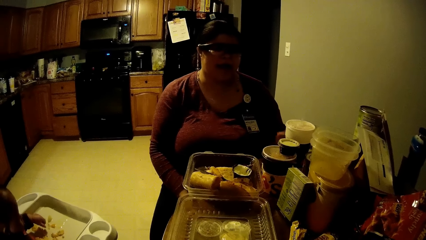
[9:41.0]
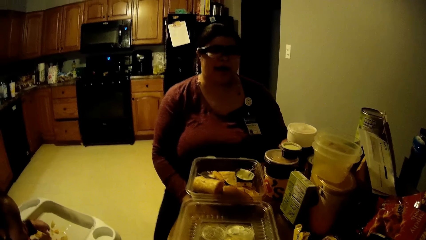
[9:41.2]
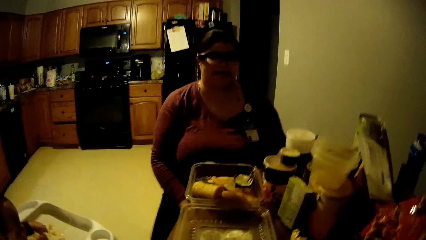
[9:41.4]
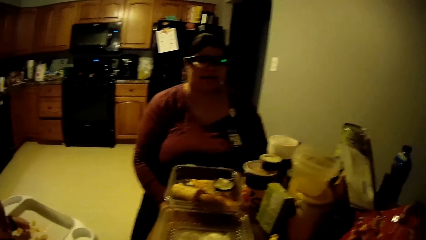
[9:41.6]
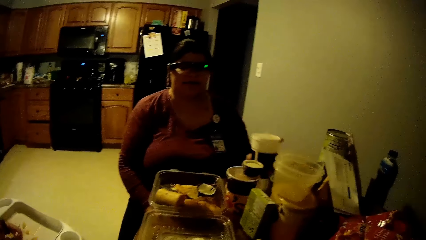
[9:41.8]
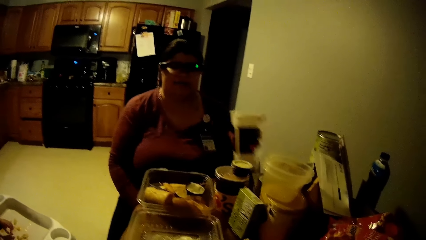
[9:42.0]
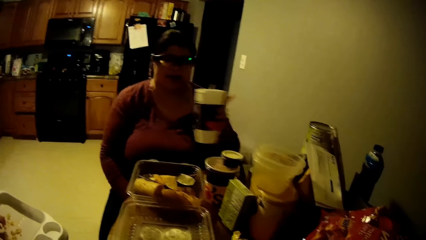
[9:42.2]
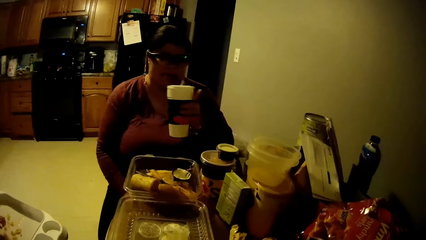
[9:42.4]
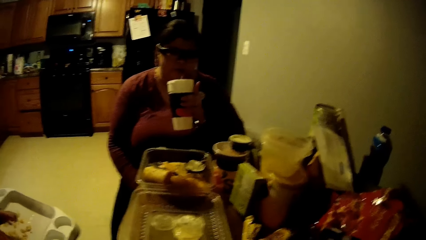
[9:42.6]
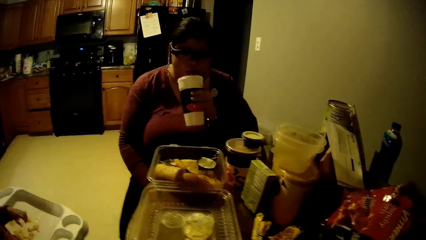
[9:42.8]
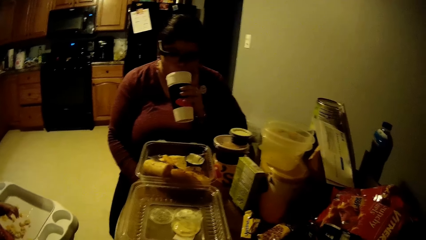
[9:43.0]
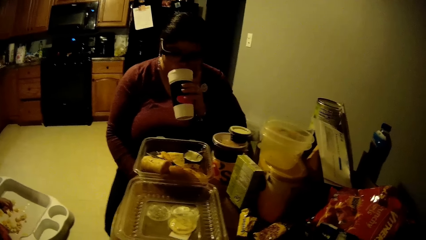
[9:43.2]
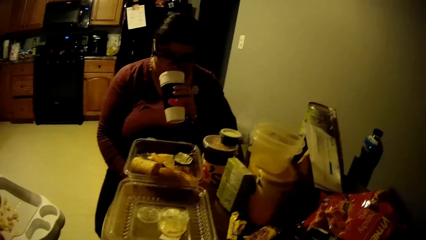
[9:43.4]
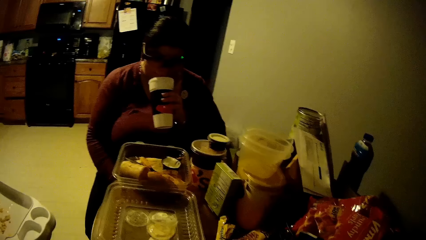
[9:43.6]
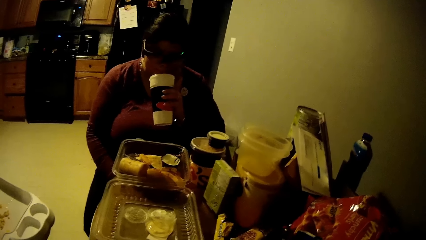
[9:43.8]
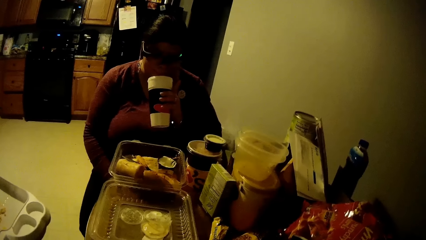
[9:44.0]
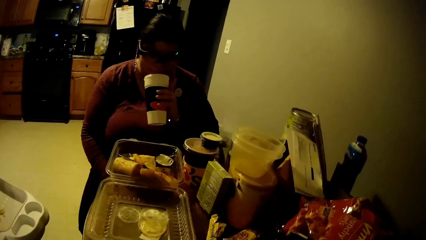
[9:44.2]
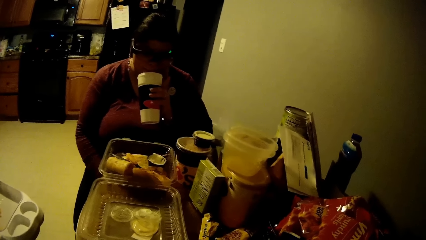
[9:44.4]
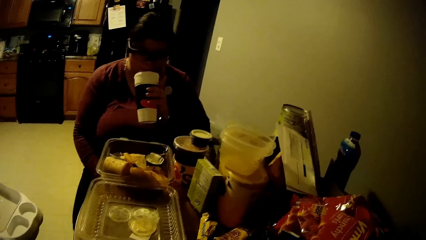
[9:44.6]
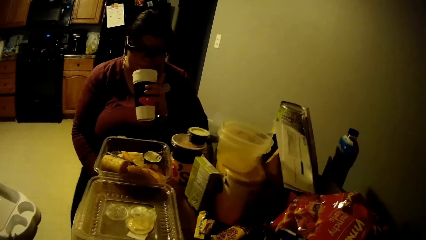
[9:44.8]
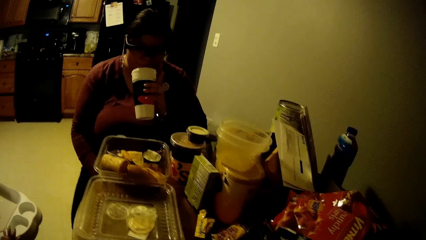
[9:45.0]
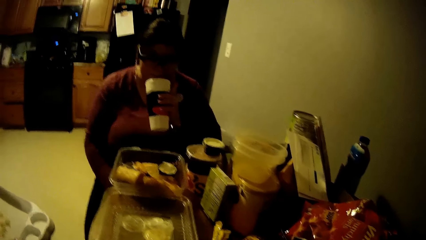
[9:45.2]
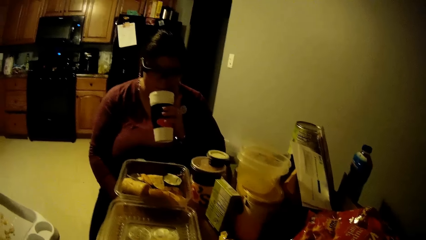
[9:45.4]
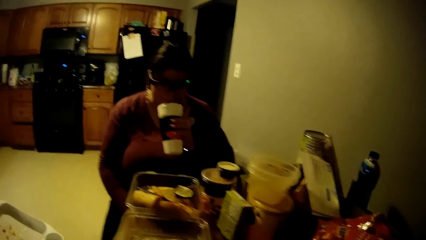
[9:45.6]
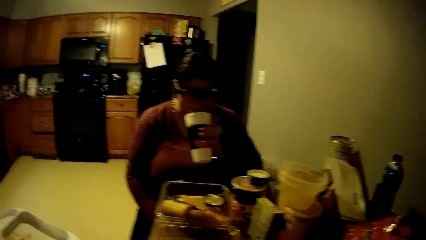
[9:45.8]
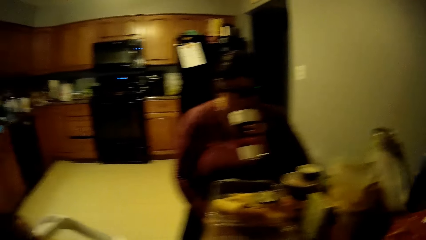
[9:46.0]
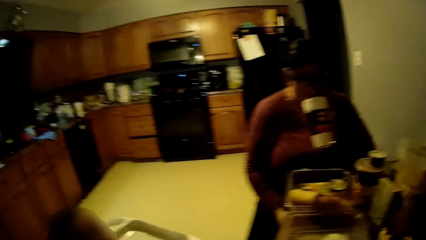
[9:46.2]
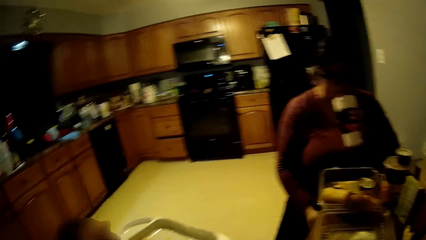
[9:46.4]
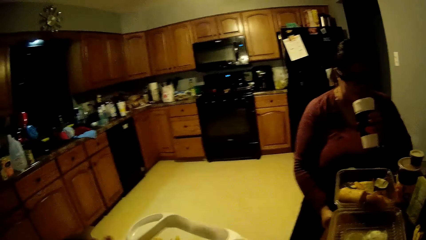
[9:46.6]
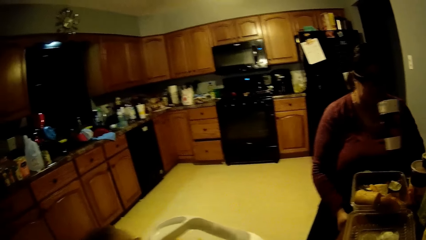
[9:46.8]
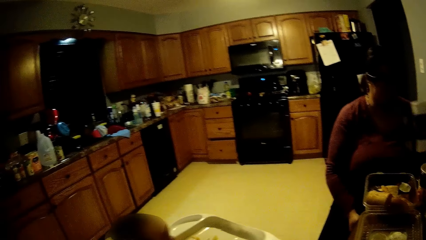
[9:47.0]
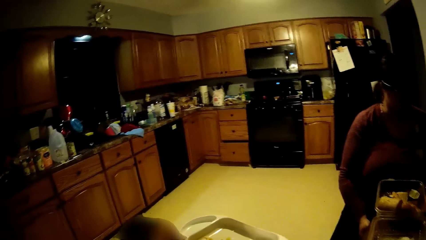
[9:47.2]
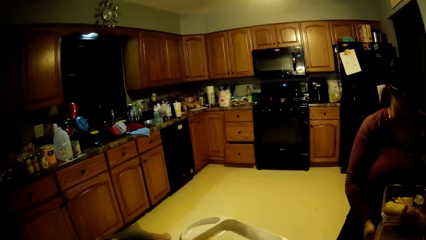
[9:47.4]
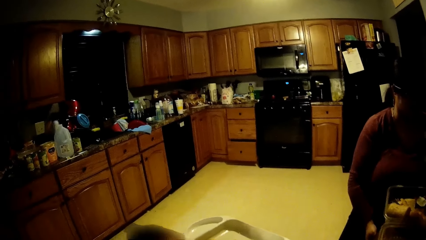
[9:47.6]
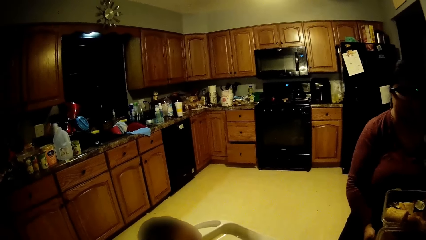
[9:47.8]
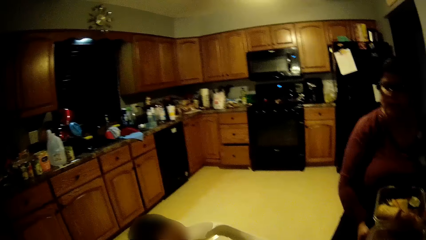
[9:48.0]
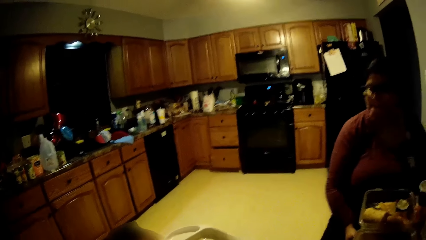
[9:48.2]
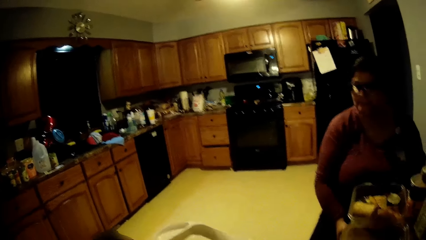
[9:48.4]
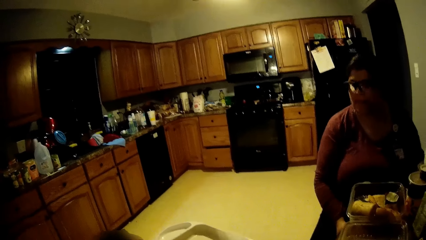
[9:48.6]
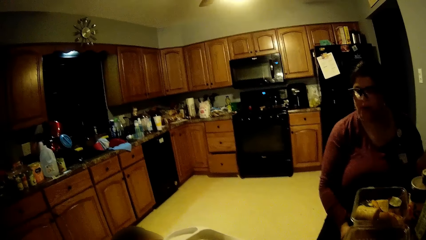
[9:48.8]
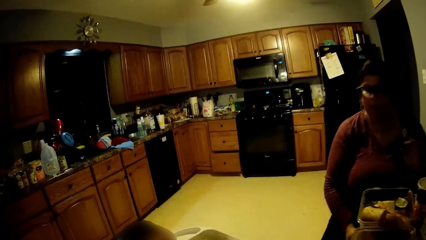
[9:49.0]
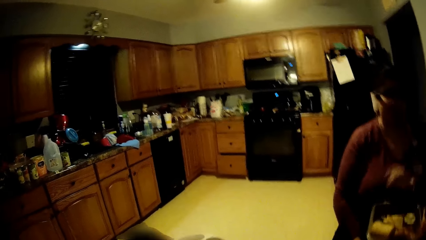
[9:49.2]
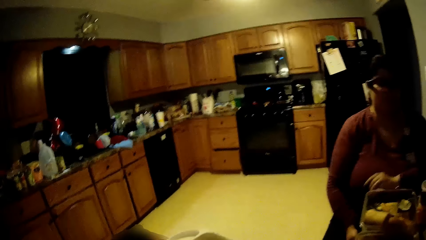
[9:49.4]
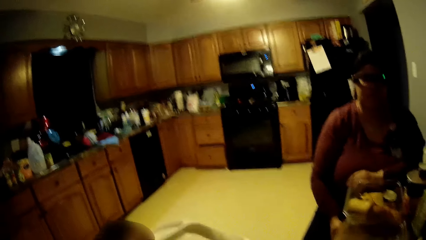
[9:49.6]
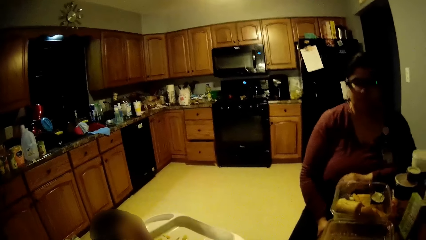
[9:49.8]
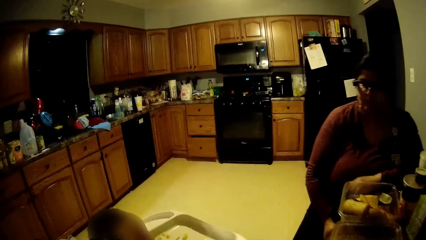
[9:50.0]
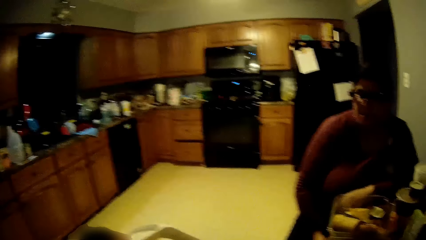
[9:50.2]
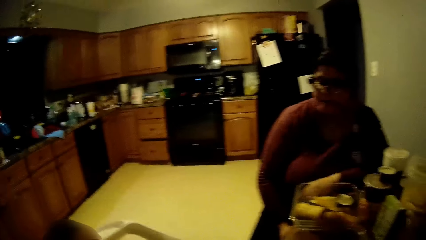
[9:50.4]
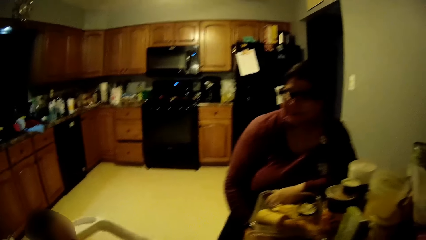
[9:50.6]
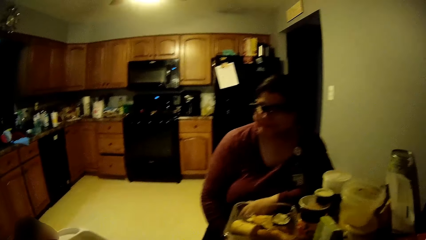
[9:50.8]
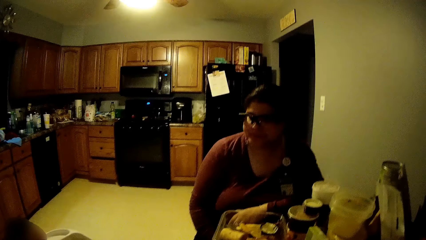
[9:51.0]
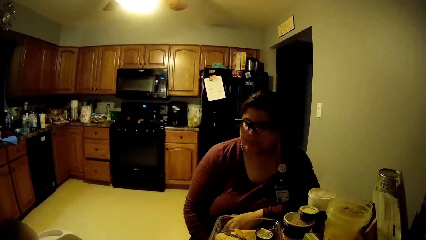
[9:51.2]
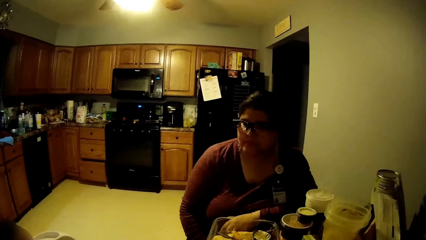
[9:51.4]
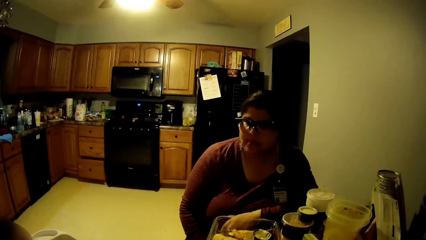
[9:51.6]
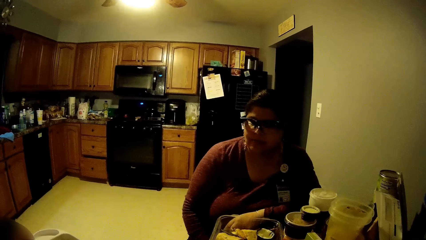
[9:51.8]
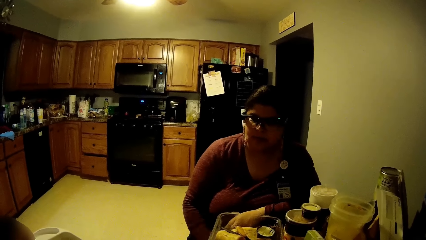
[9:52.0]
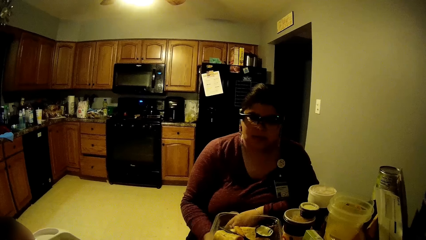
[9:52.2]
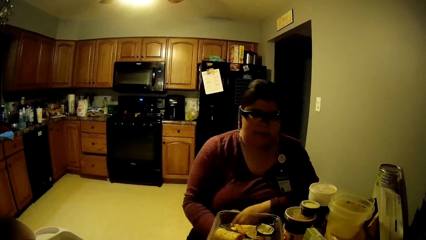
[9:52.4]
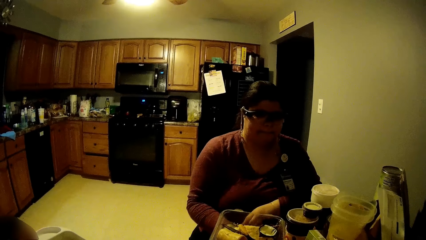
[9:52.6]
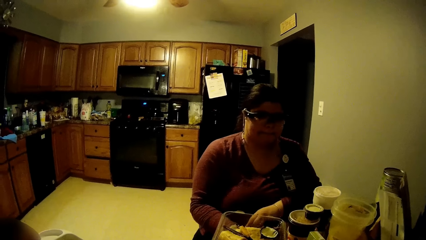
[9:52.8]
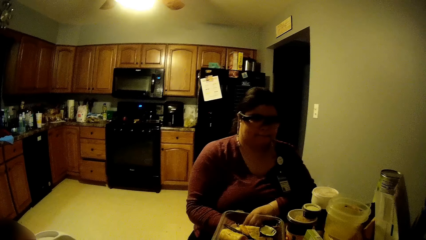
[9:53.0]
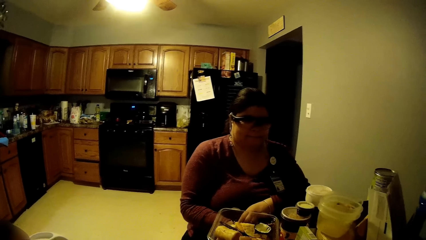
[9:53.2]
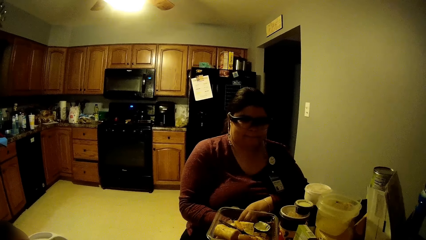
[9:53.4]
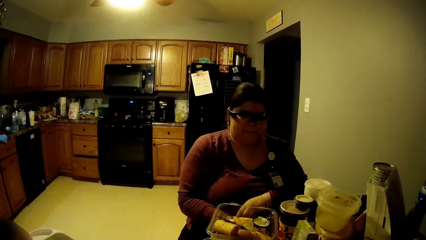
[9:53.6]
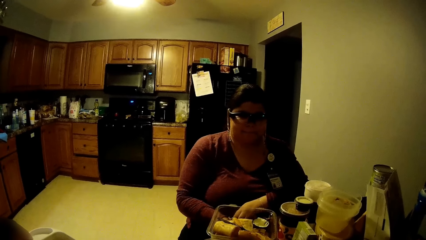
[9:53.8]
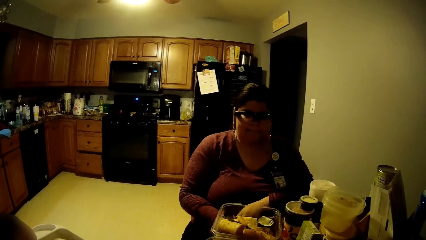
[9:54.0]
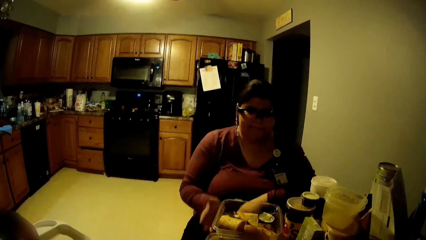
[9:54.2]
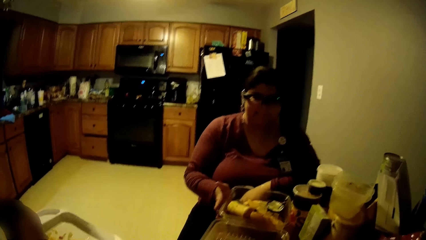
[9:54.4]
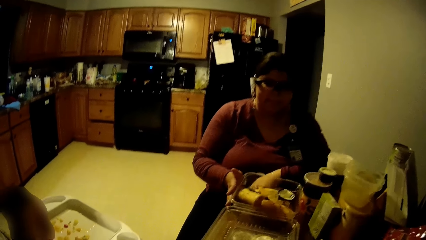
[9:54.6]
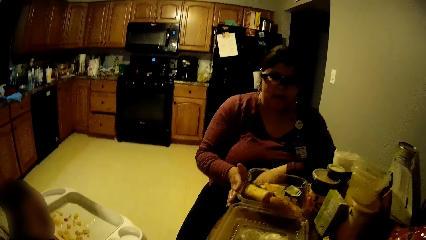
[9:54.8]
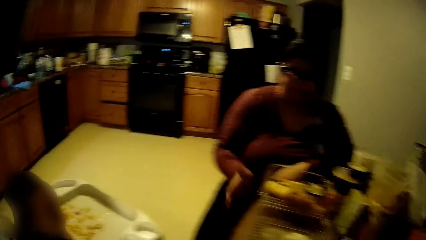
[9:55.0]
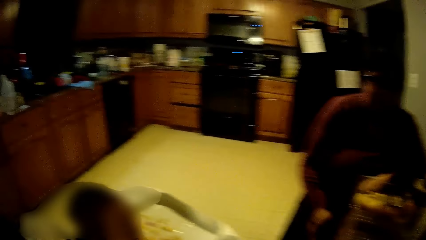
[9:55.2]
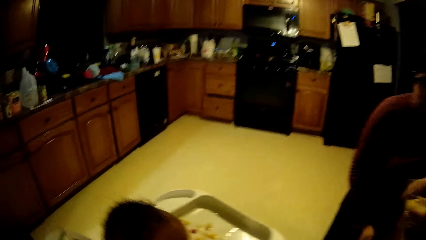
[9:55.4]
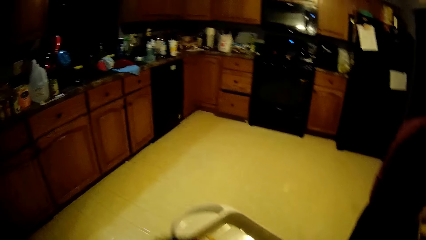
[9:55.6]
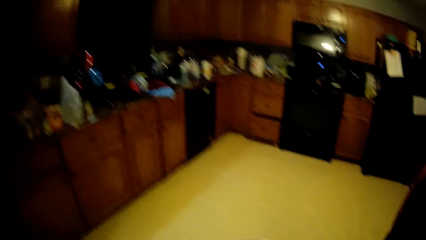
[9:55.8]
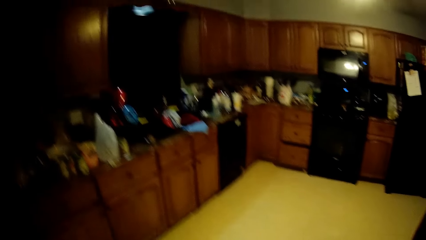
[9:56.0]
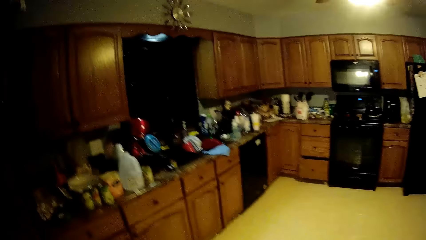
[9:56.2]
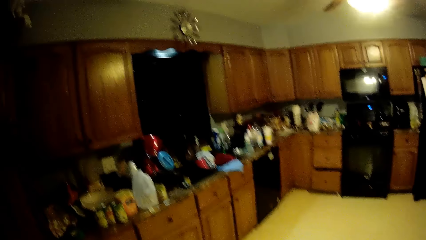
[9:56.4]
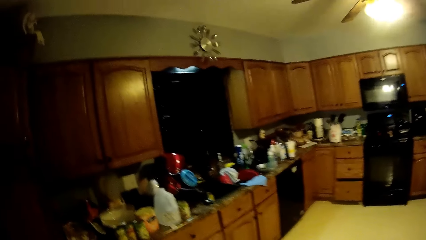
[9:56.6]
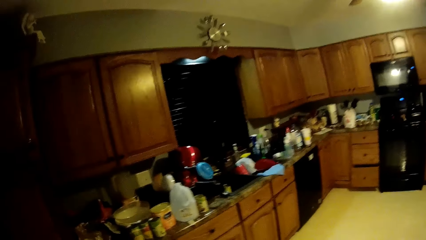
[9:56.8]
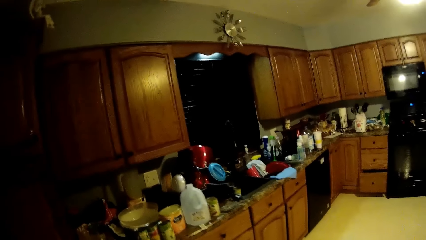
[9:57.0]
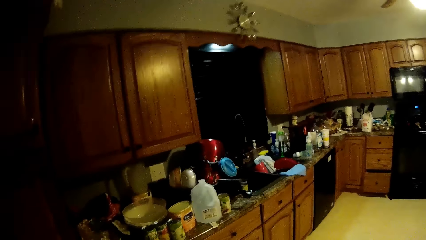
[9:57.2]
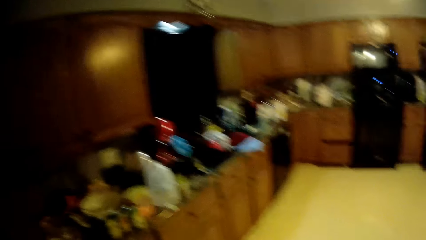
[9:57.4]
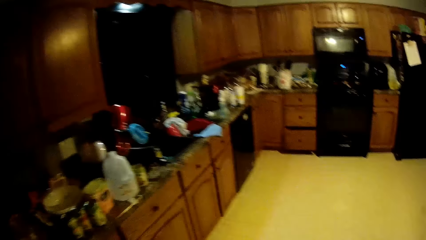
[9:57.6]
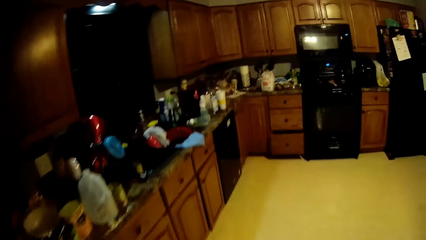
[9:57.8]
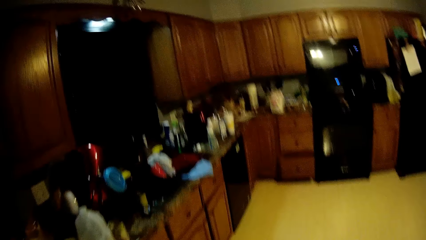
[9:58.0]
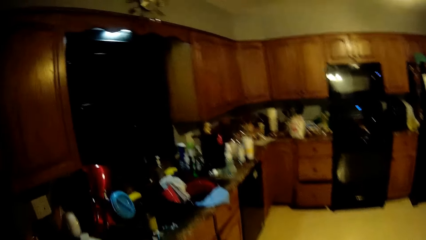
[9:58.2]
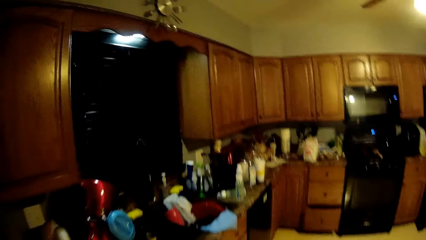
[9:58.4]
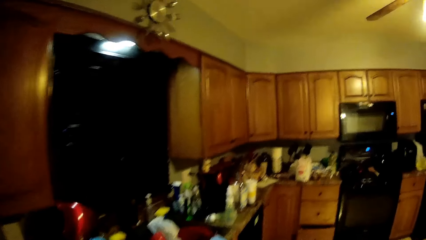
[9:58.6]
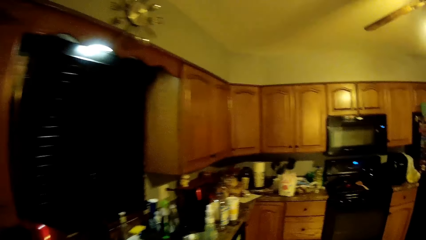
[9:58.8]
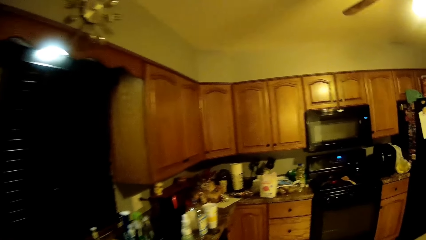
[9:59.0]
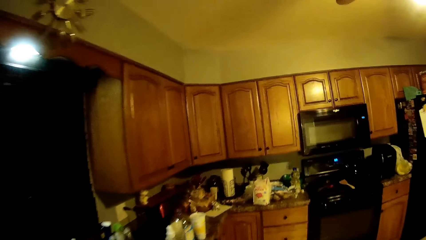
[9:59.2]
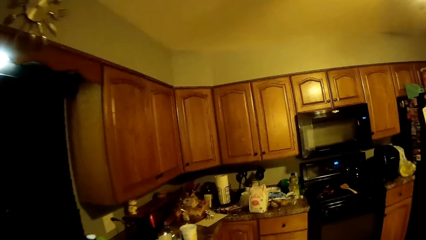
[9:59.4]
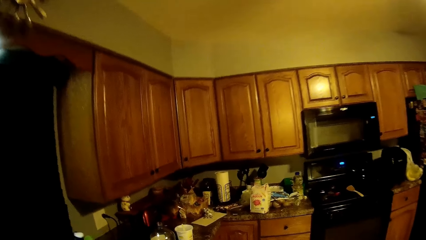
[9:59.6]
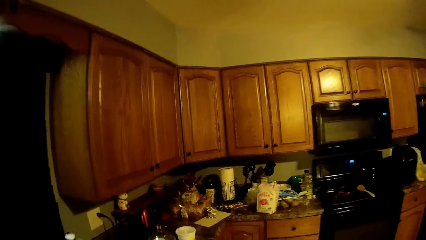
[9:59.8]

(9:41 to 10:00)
A woman picks up a cup of soda from the table with her left hand and drinks from the cup of soda in her left hand. The camera wearer eats the food with her right hand. The woman pulls the table with her right hand and pushes the bowl on the table with her right hand. The camera wearer walks to a kitchen counter.
